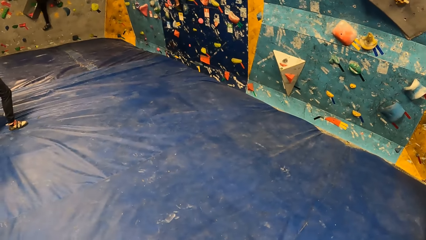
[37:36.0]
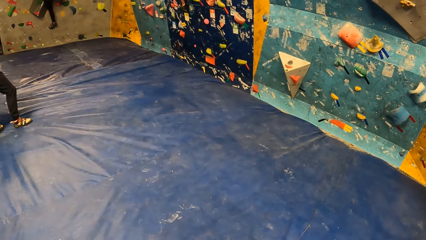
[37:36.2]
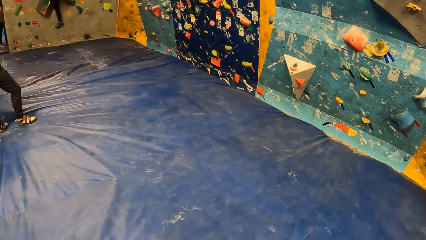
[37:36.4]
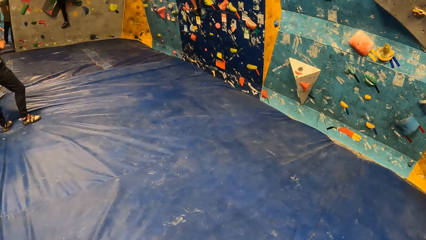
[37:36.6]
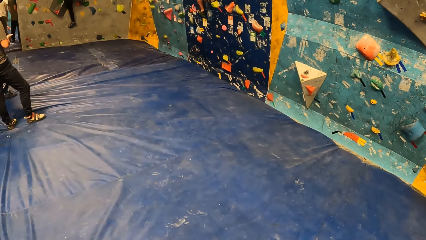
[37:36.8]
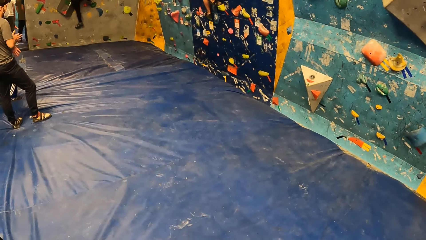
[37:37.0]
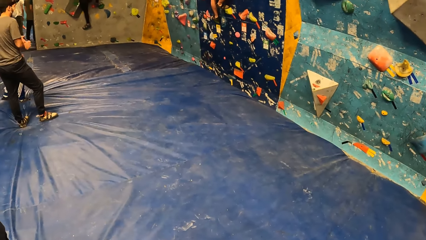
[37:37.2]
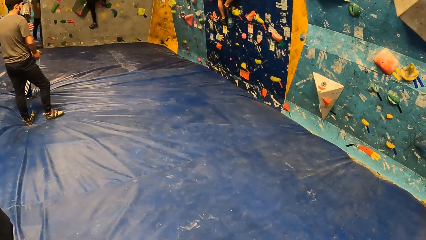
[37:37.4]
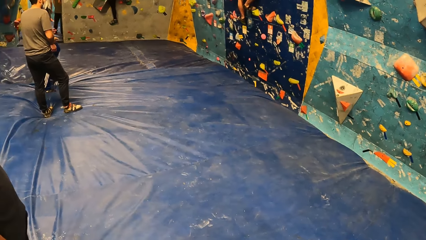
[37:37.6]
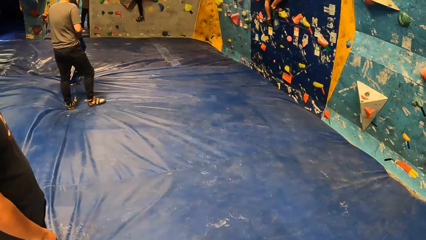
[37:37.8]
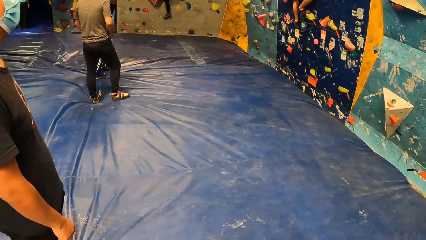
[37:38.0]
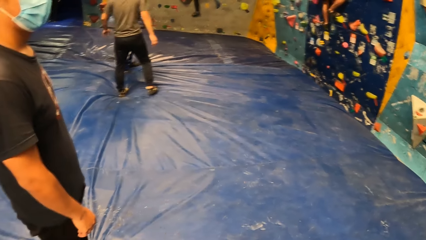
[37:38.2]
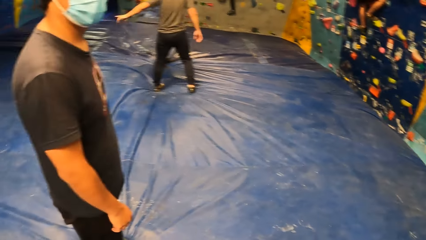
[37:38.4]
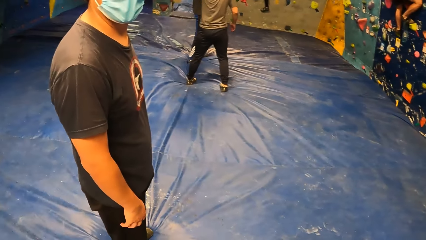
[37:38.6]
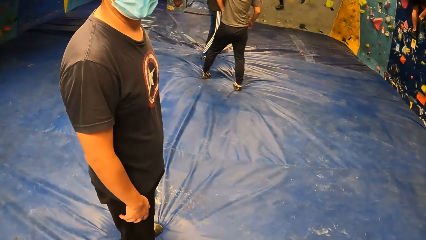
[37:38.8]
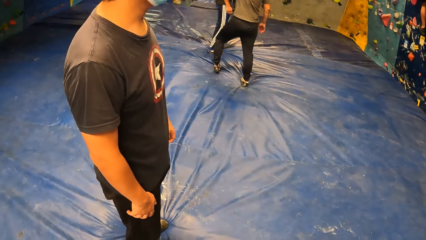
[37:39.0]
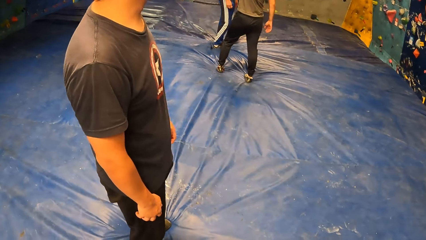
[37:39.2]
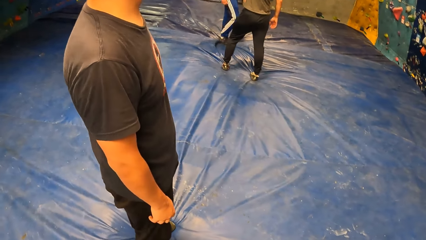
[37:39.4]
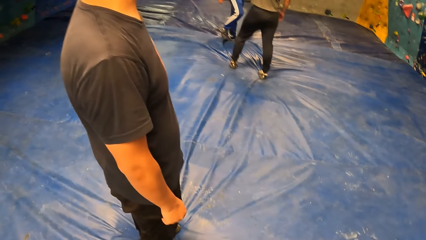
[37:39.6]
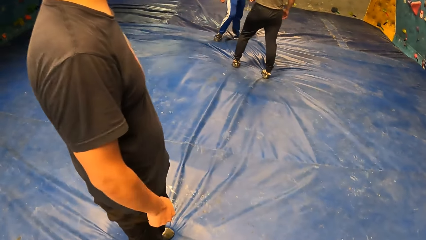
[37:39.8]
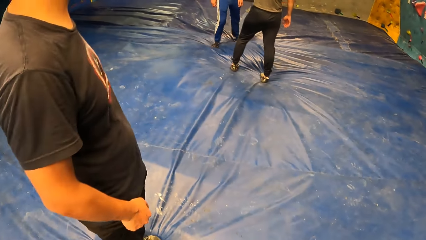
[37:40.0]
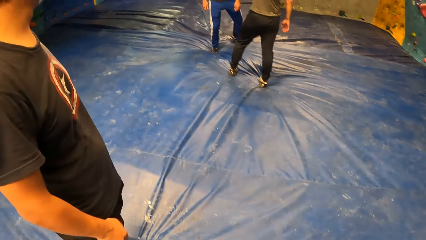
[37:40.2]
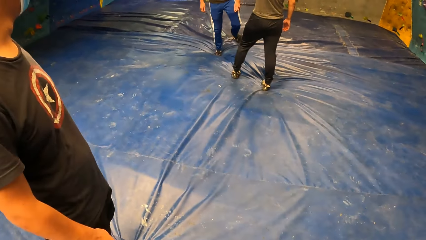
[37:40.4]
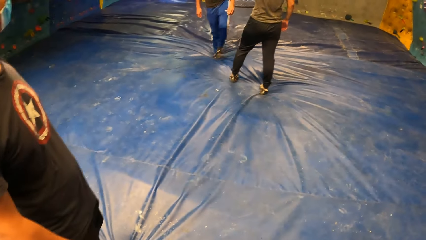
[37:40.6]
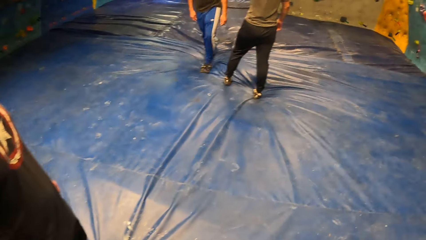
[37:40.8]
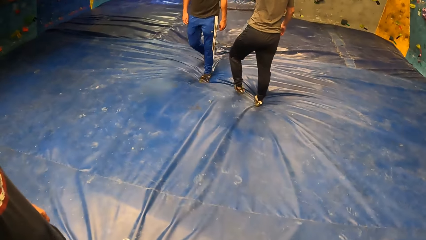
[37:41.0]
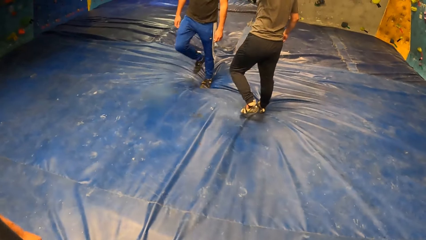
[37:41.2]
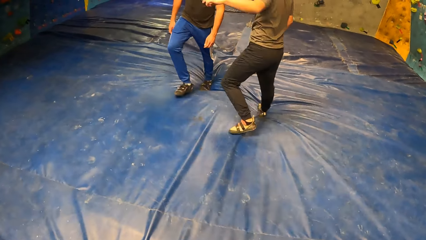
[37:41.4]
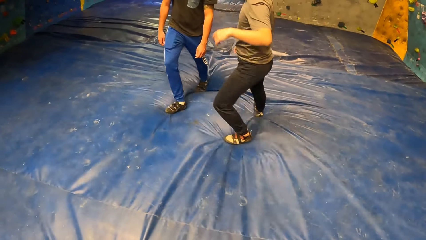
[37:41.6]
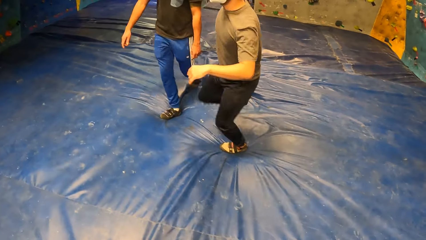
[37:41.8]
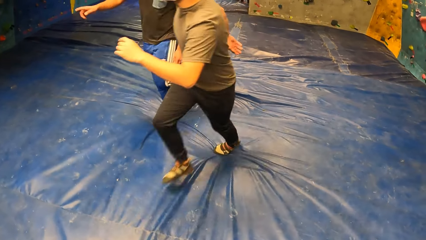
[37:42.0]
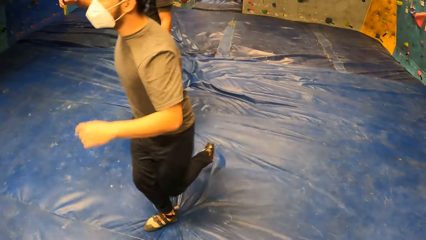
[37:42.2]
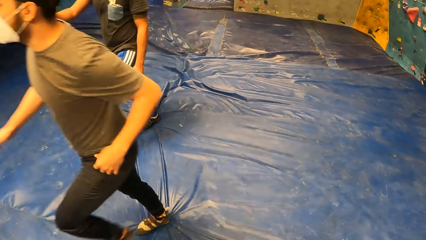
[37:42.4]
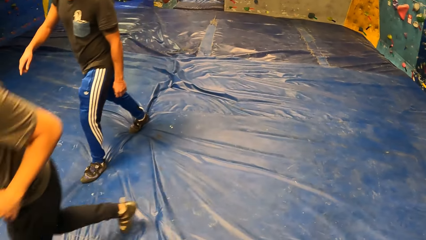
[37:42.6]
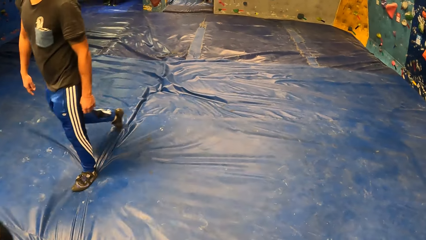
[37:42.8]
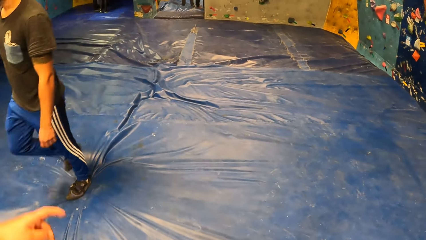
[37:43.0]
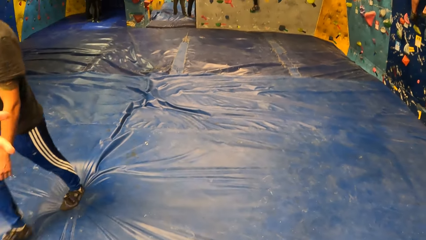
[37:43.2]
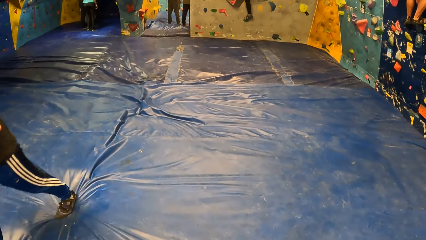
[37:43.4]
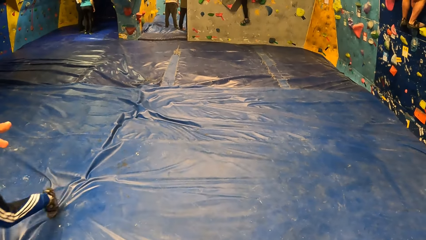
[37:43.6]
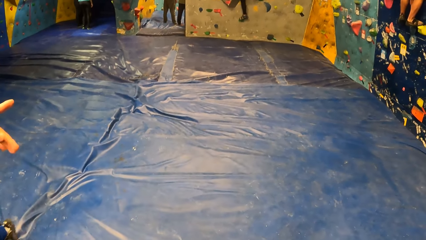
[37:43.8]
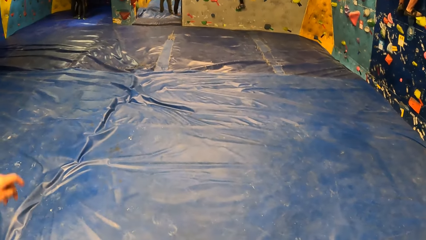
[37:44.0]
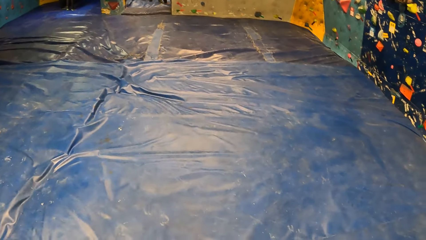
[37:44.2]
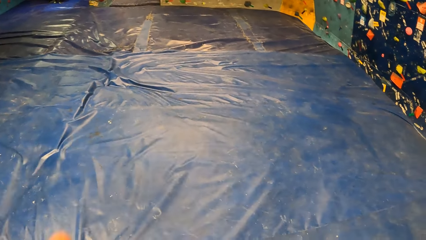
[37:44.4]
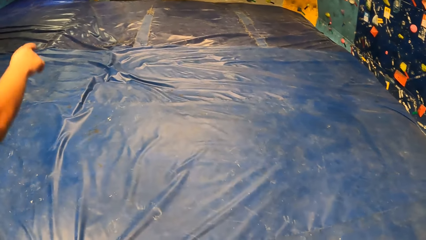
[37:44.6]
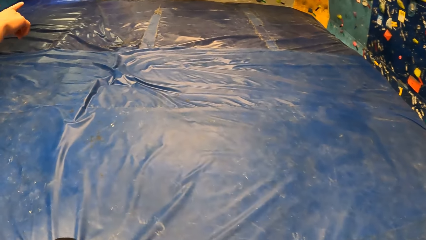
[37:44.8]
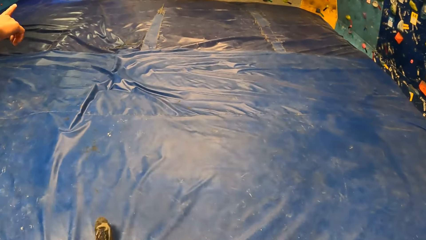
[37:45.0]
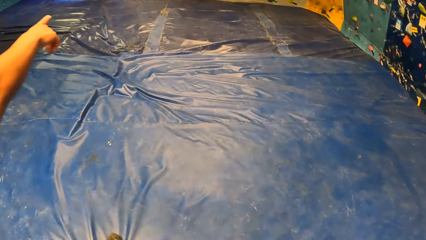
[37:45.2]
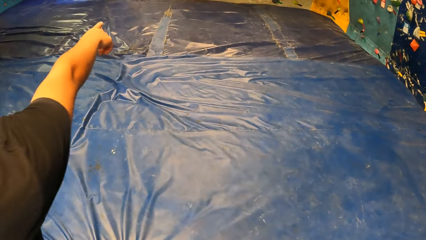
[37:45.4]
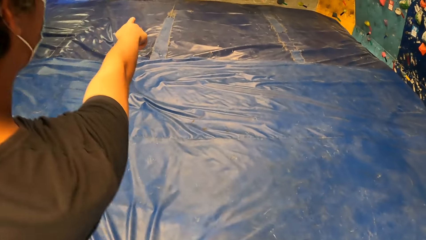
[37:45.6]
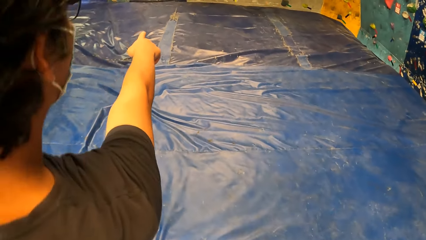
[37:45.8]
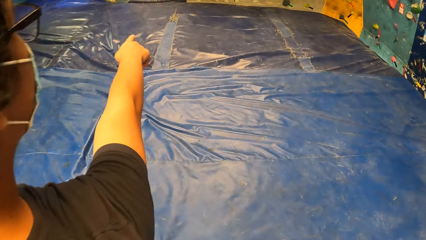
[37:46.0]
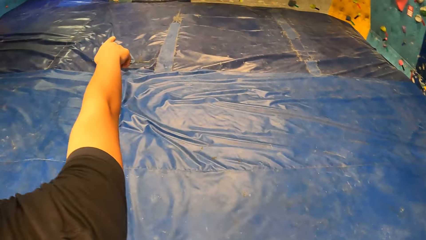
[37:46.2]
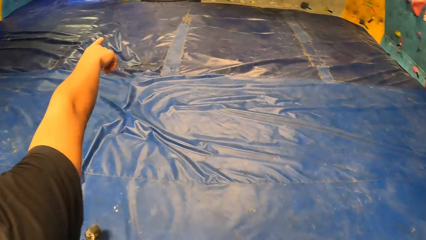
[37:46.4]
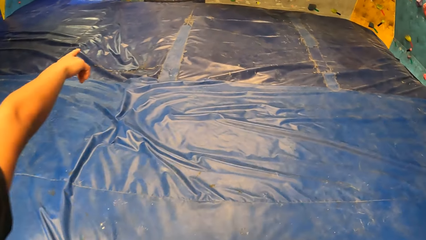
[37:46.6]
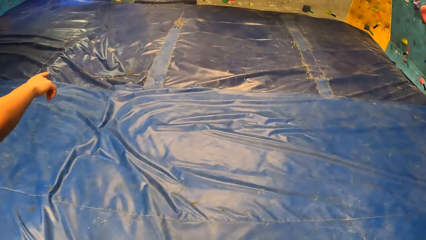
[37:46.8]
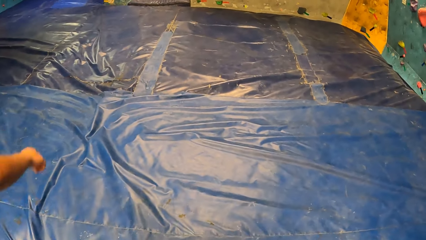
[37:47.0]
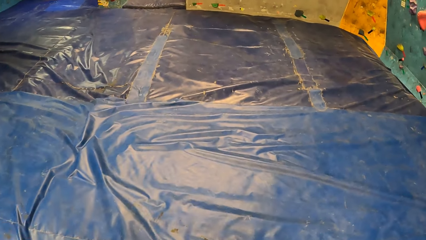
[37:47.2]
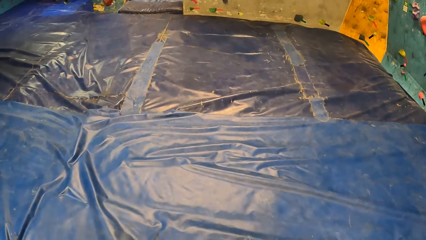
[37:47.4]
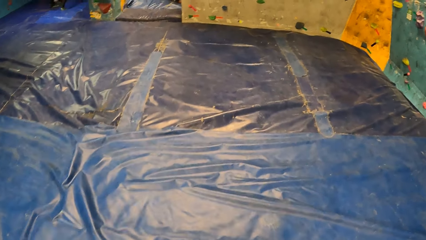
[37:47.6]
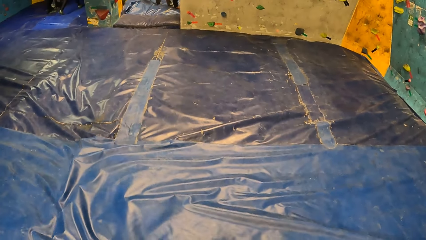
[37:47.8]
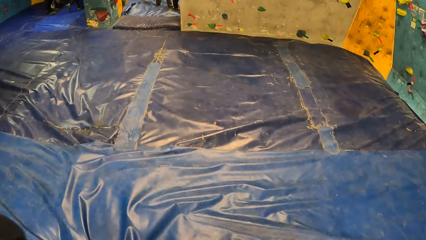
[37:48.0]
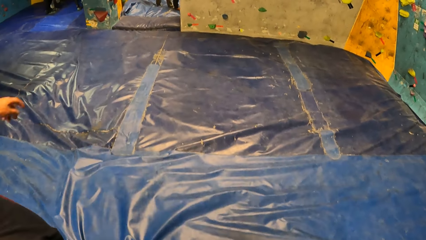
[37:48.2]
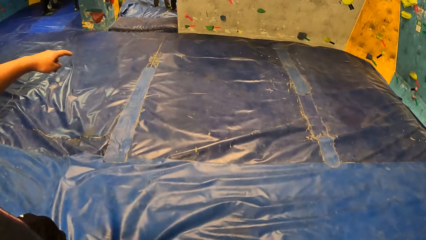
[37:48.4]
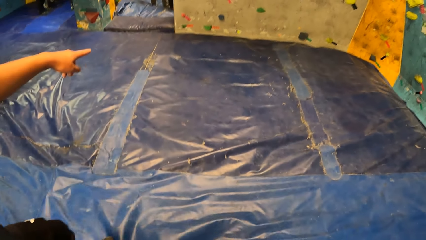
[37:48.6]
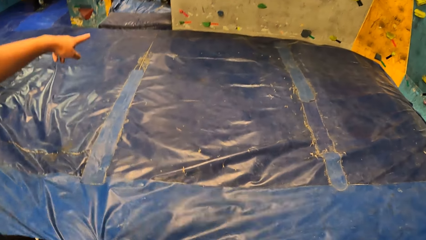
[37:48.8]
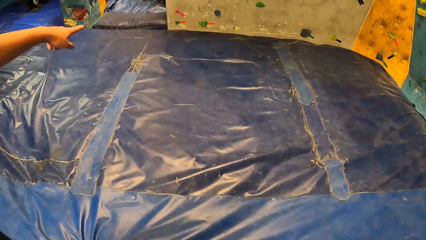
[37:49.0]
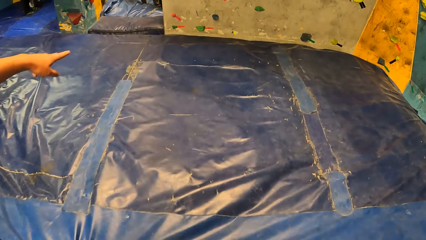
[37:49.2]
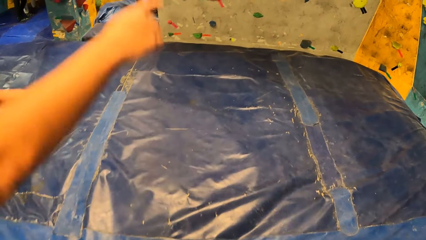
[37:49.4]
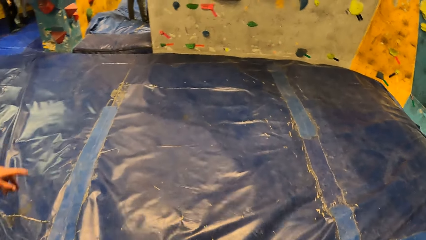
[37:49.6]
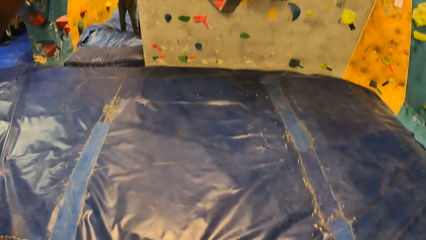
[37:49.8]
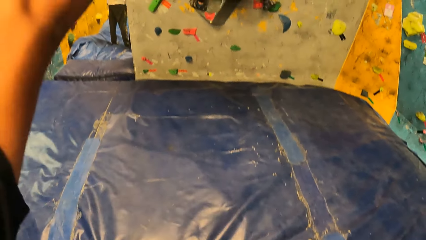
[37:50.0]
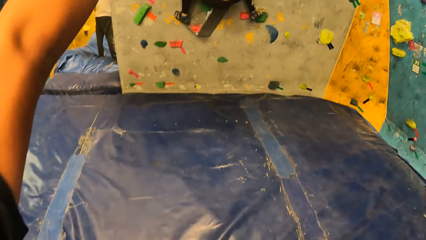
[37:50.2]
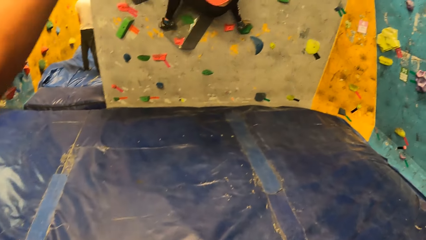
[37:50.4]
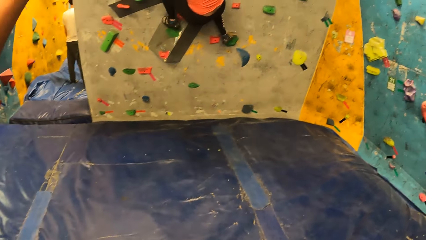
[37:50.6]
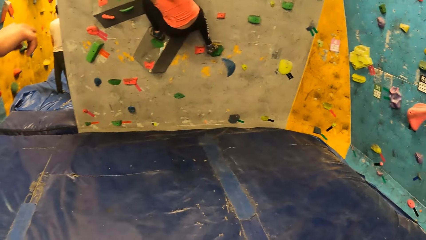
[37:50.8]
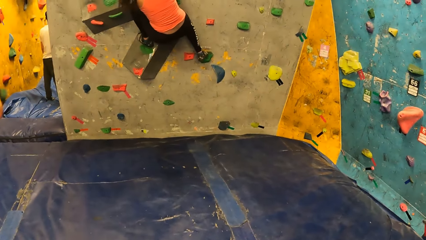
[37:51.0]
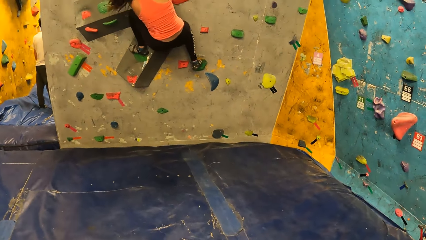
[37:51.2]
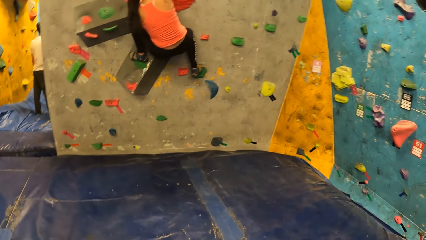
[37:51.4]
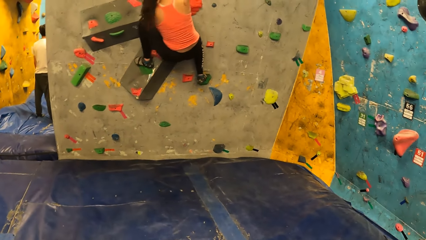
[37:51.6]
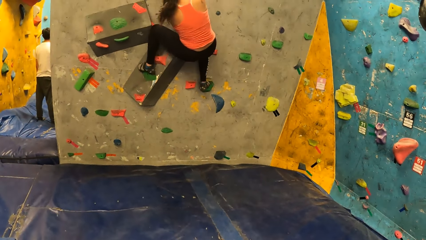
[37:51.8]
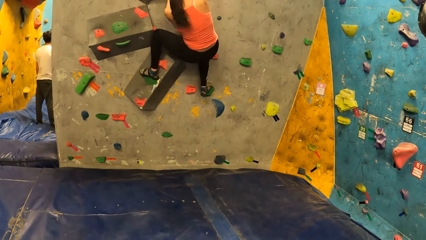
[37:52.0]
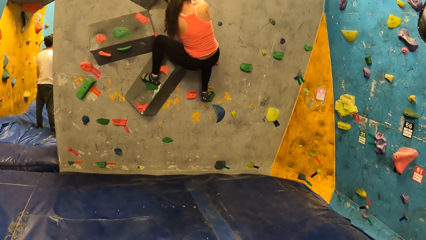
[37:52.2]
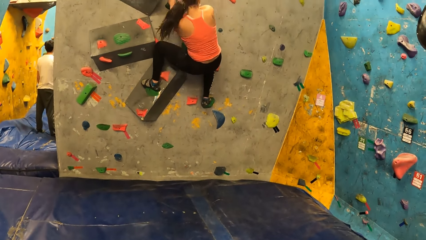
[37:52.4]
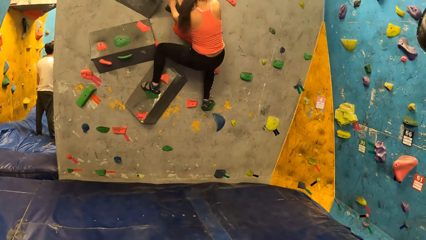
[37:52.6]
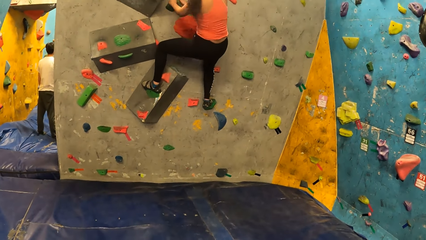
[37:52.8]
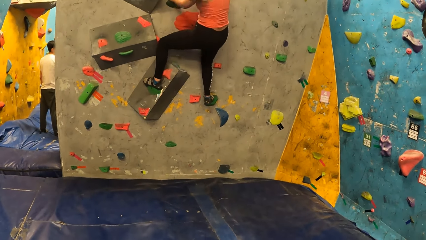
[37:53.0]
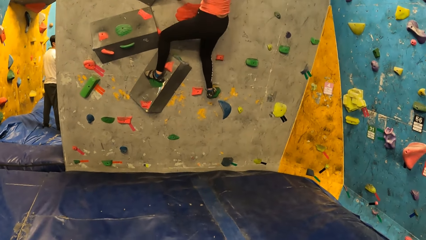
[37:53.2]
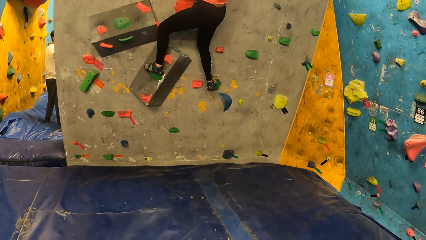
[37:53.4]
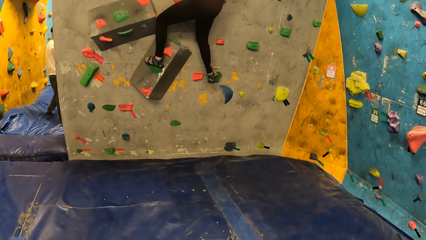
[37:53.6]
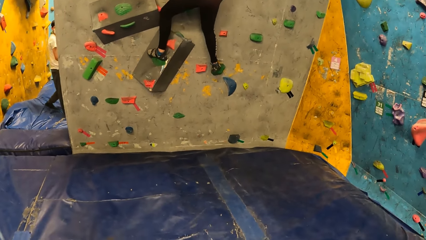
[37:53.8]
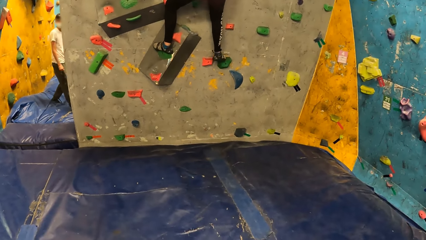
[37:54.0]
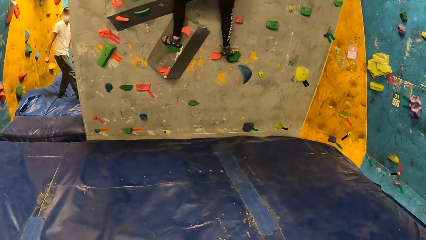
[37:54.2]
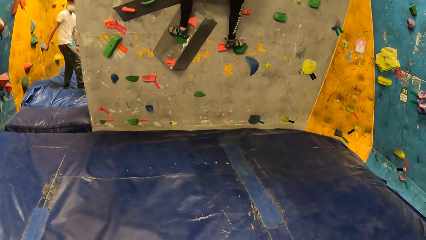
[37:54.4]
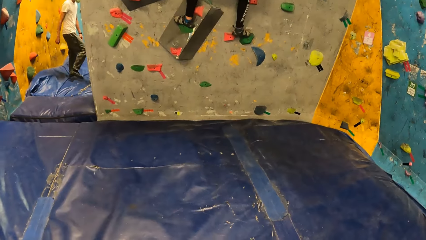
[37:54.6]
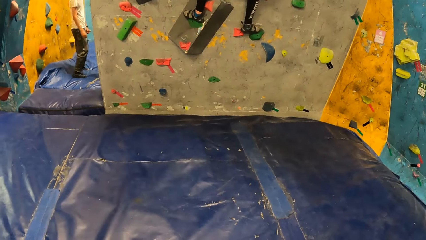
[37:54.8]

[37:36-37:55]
A man makes a gesture. A woman climbs a wall.
